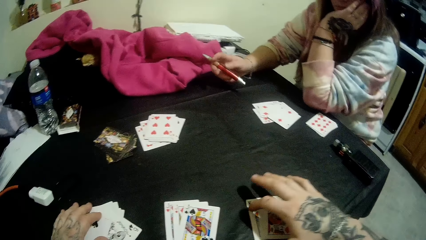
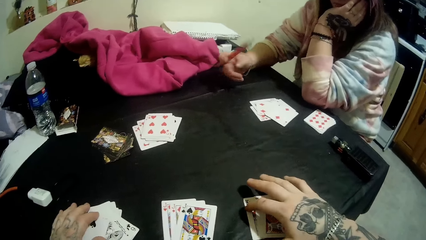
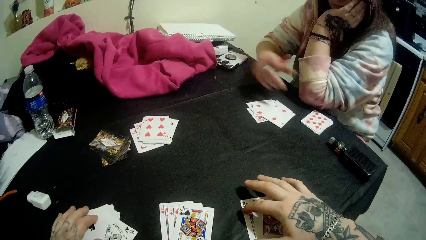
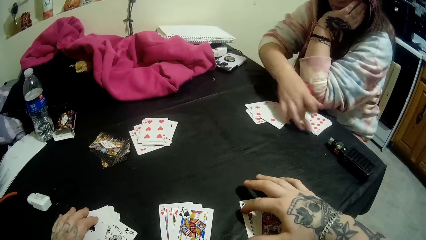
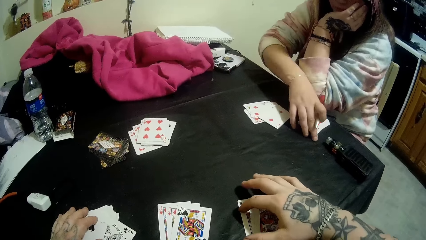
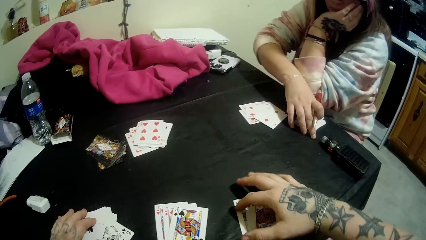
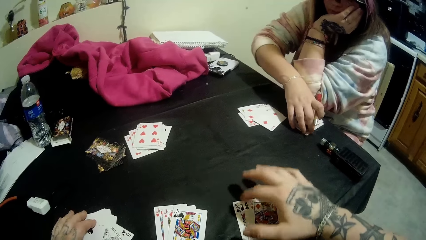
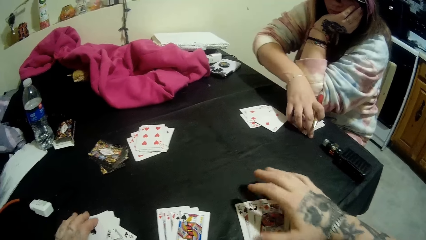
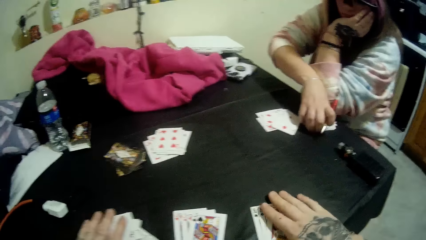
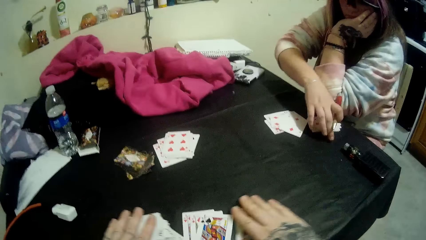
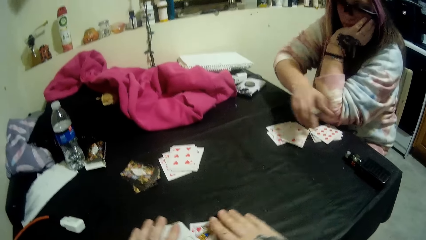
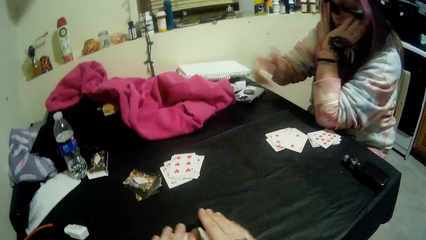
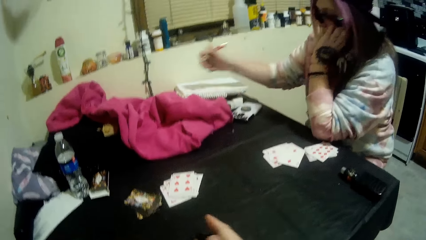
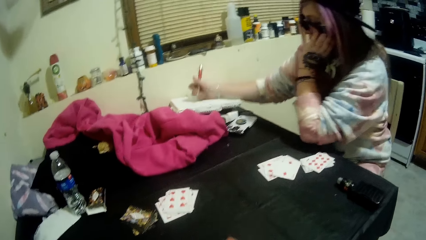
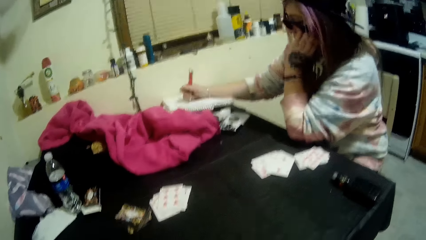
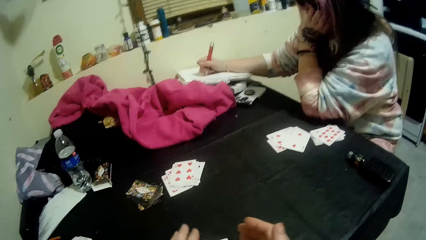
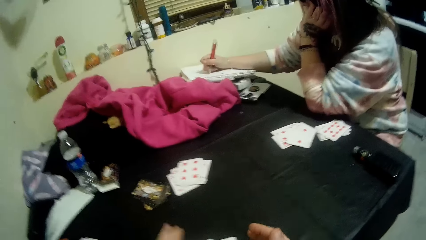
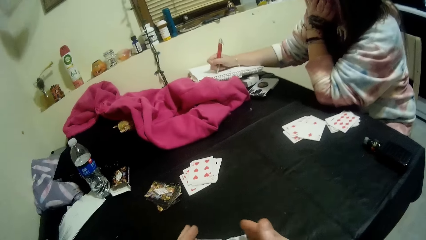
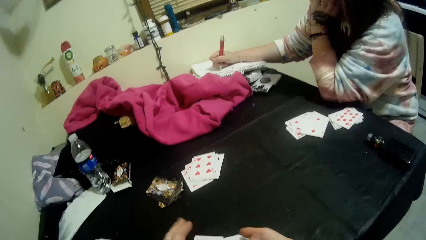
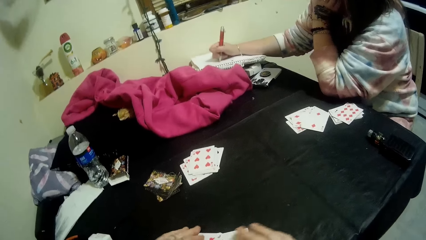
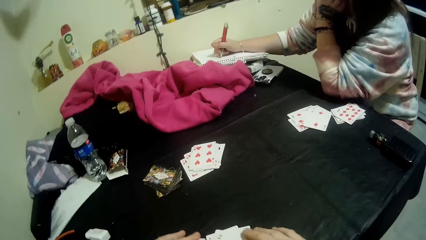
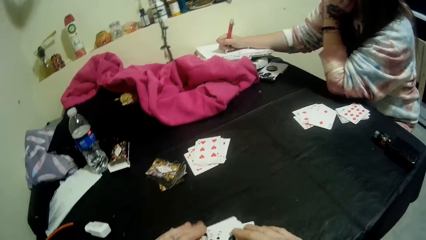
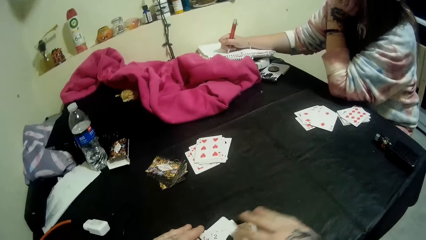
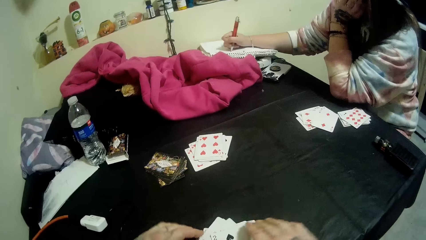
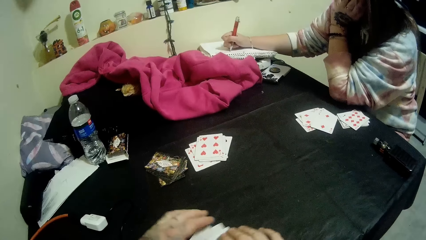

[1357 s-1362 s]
The camera wearer counts the cards. The woman adjusts the playing cards with her right hand. The camera wearer puts the cards together and talks to the woman. The woman writes on the notepad with the pen in her right hand. The woman talks to the camera wearer.

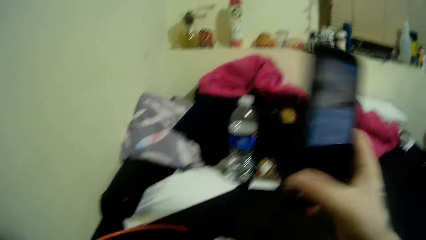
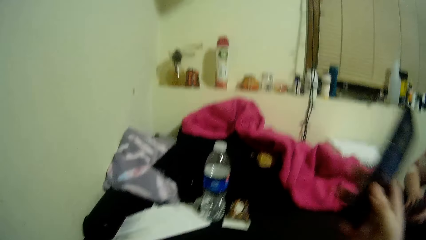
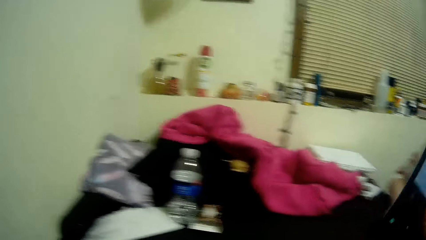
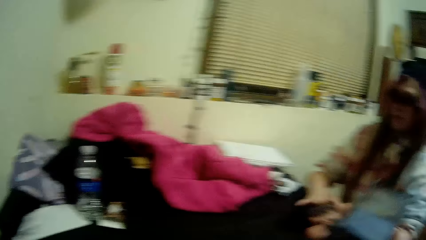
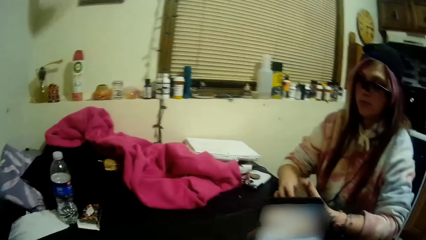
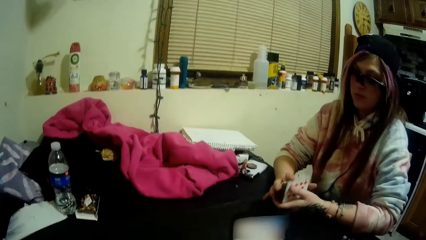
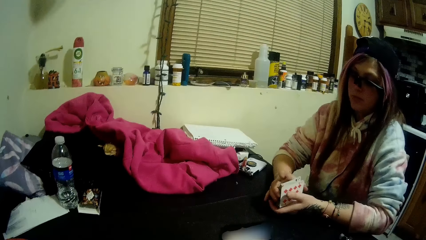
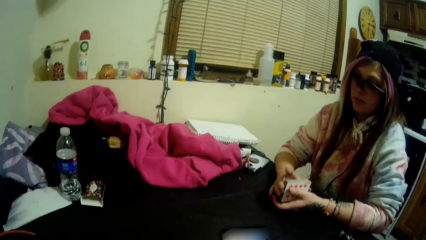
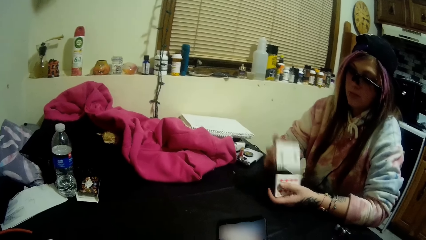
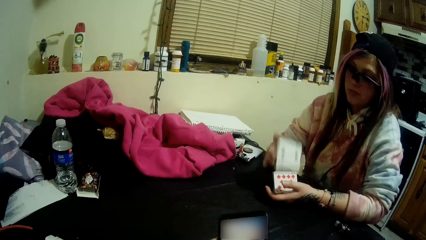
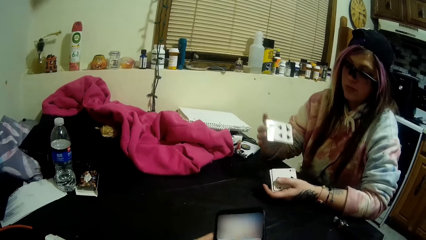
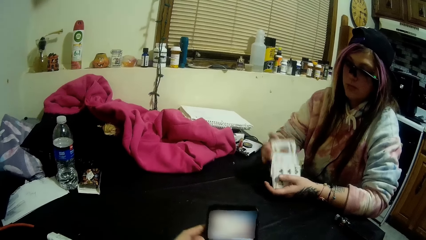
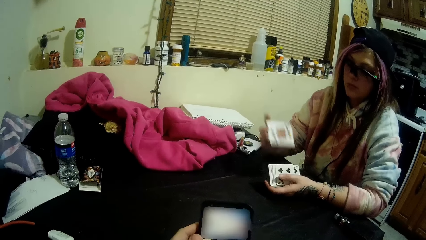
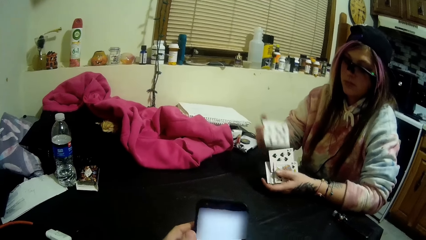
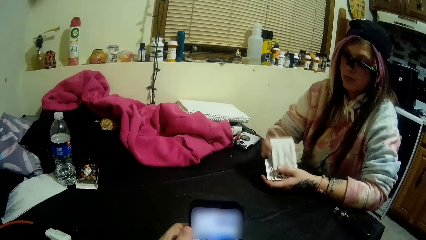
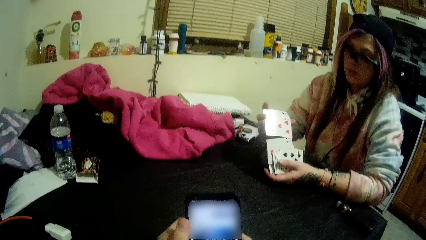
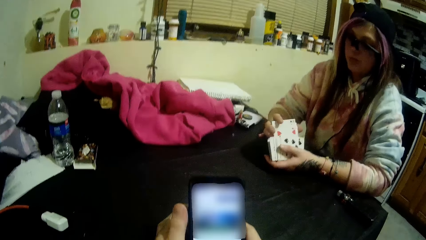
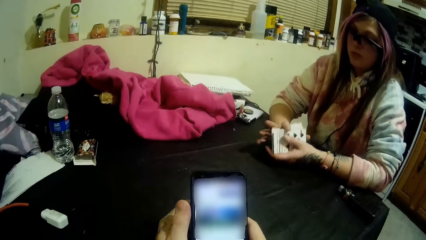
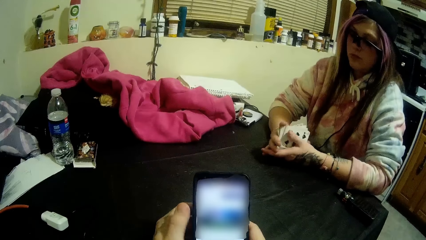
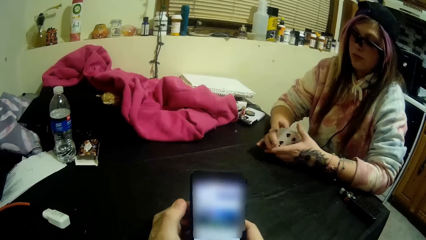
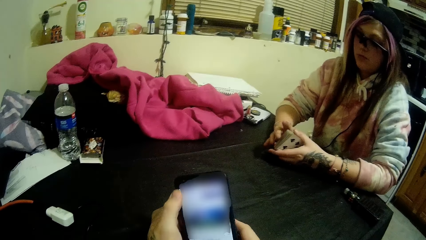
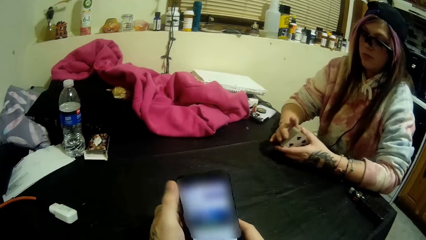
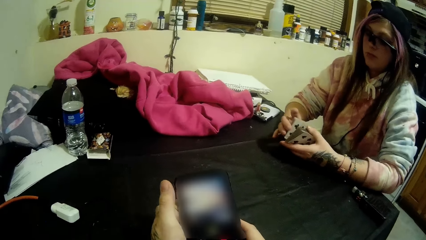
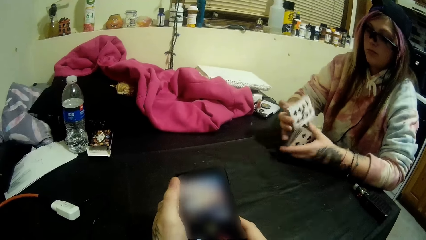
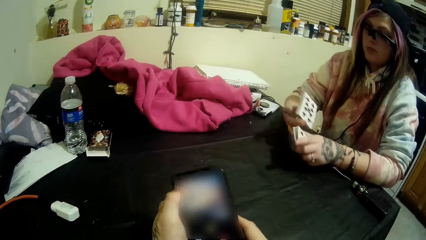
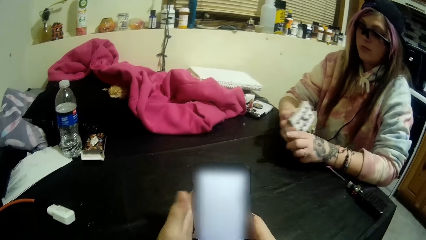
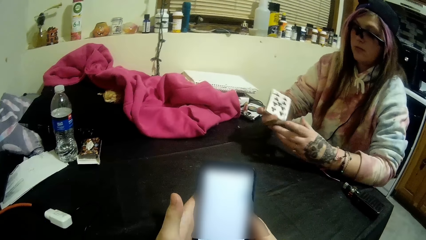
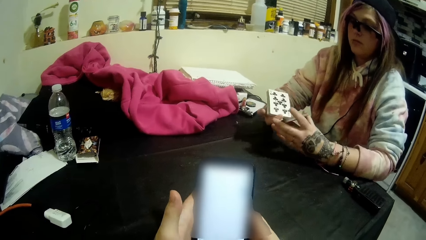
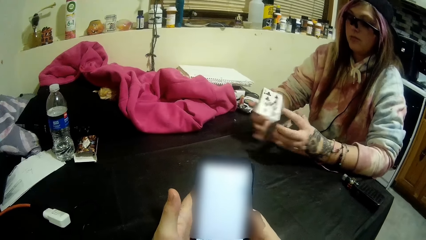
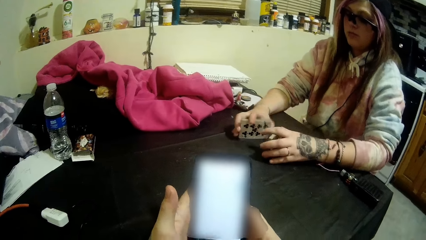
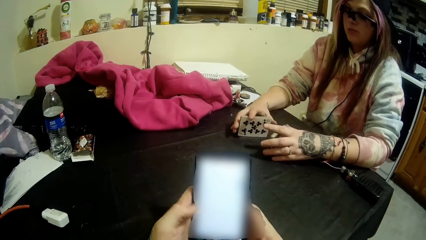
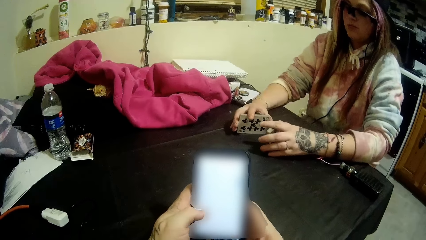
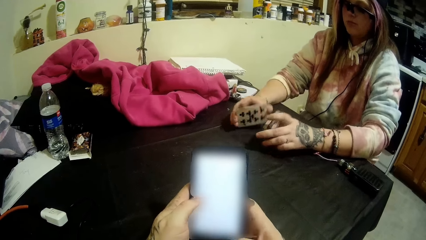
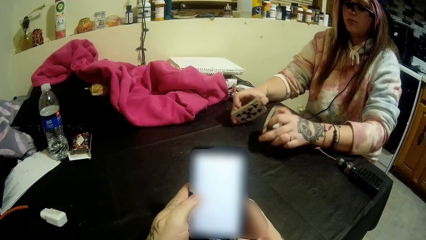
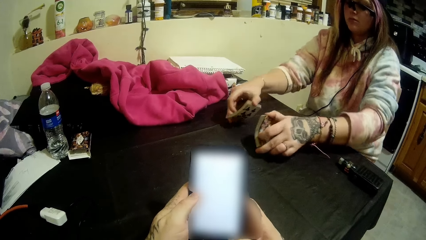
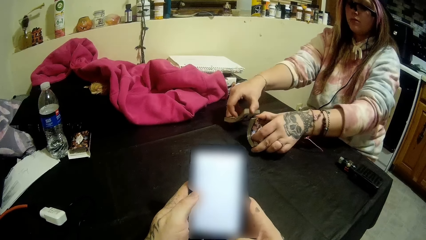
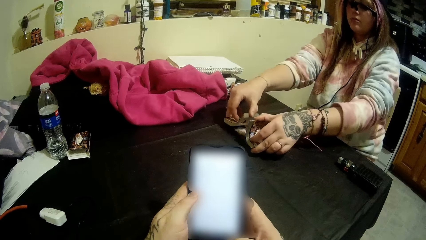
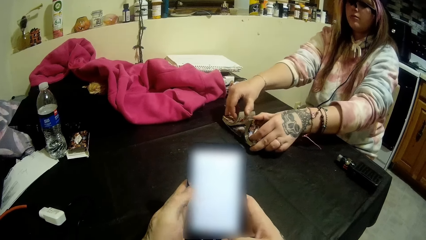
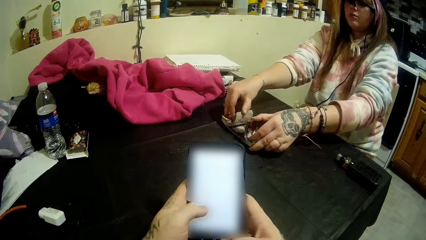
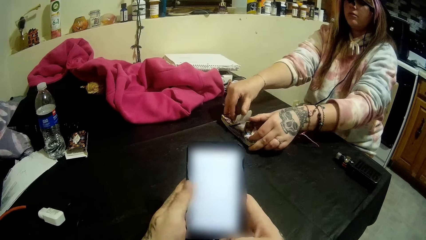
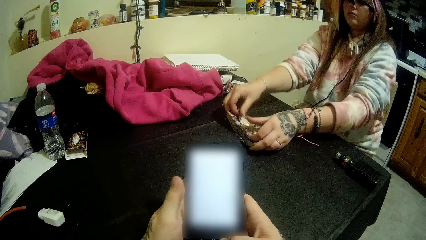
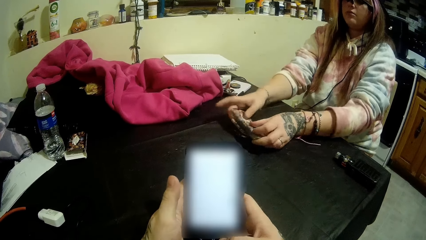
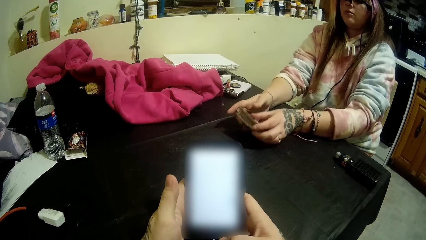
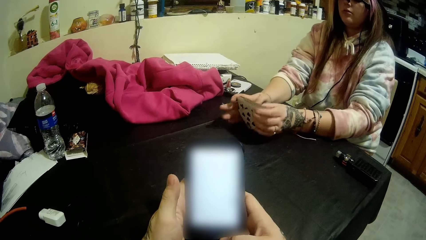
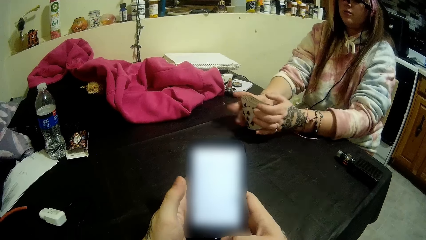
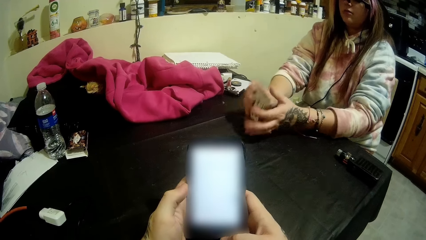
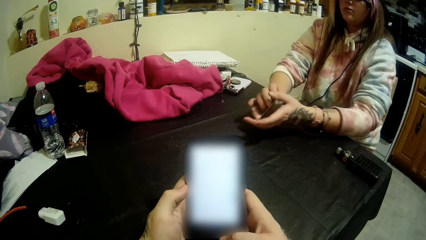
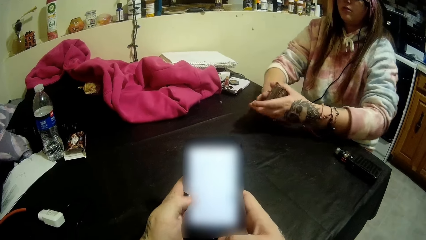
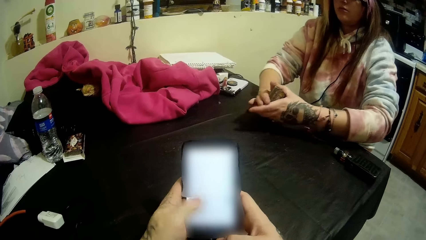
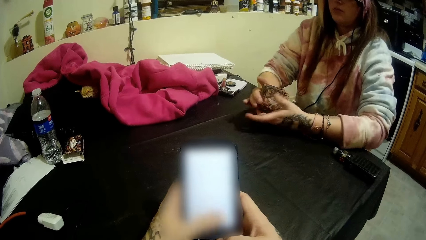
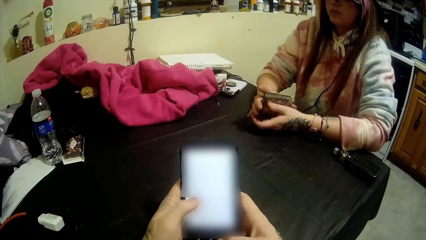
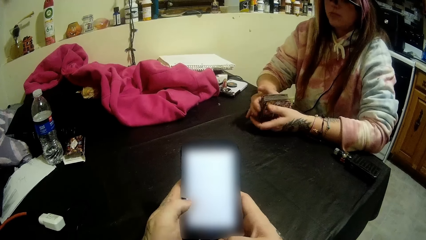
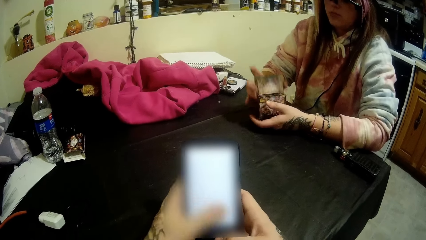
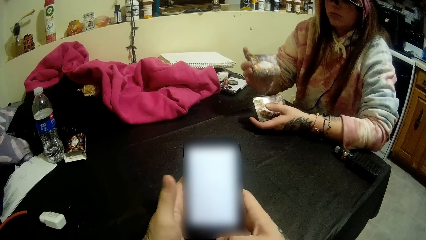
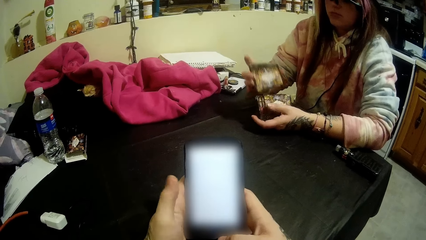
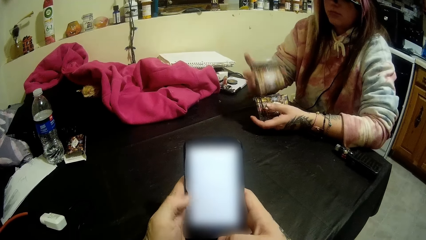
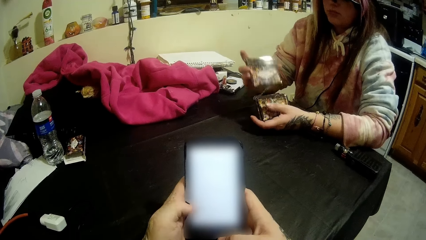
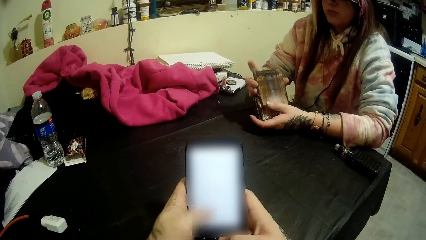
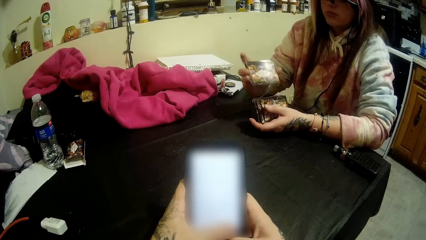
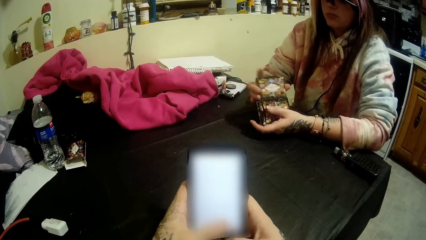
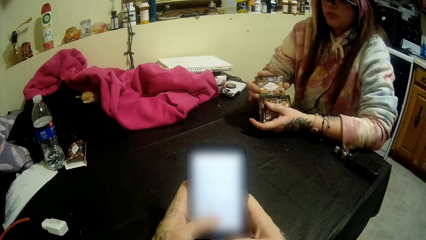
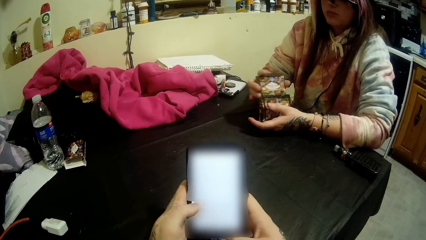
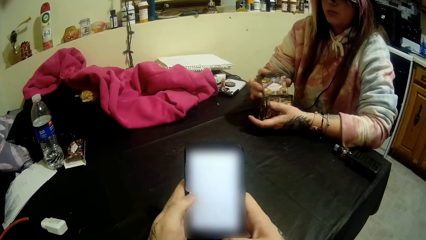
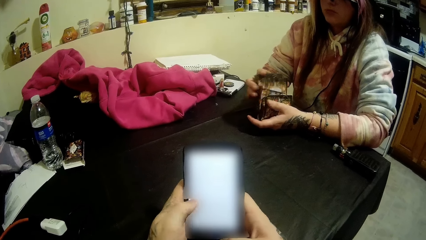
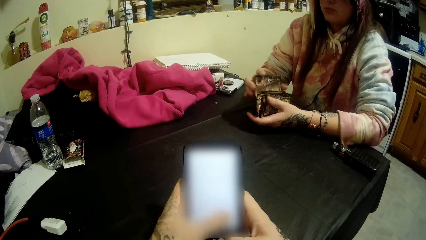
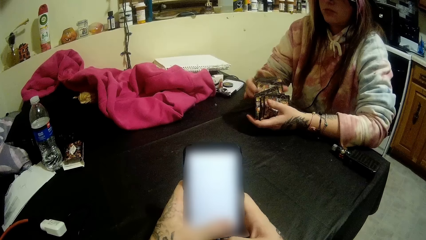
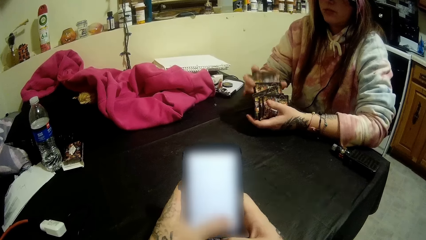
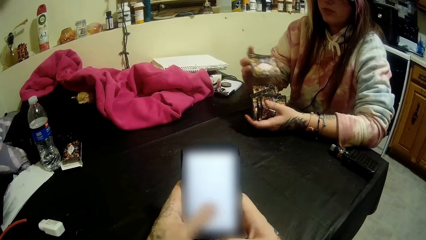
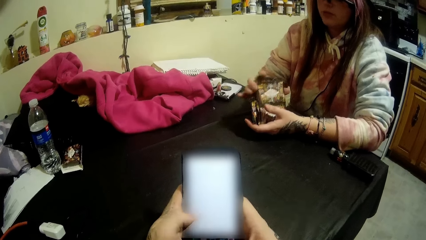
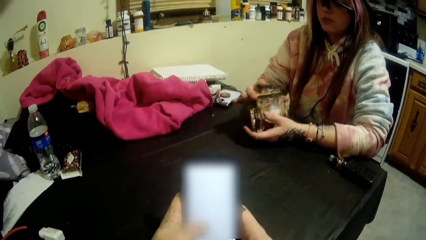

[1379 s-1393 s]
The woman shuffles the playing cards together. The camera wearer looks at a phone. He operates the smartphone with his right hand.
